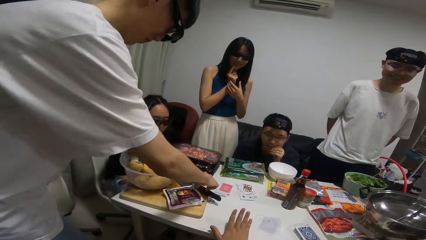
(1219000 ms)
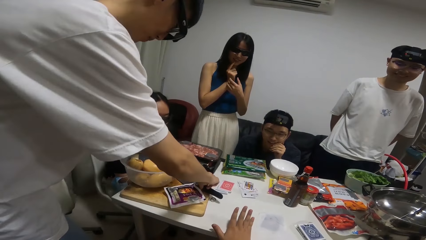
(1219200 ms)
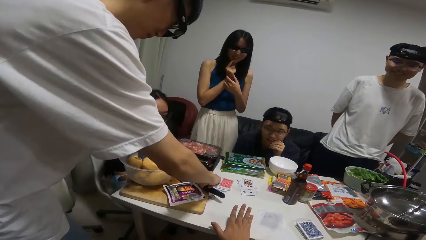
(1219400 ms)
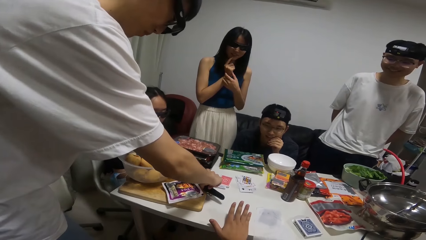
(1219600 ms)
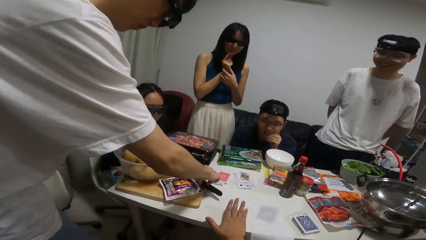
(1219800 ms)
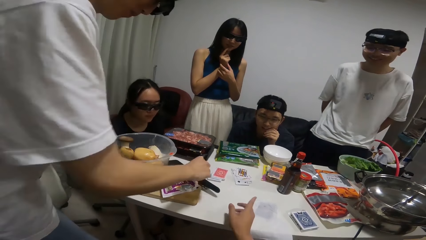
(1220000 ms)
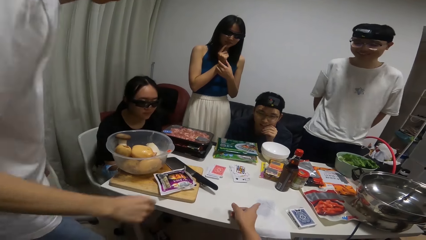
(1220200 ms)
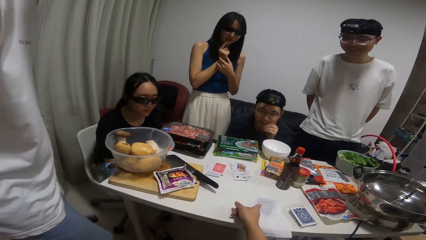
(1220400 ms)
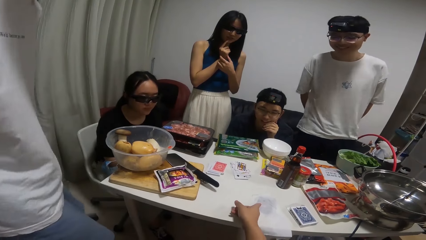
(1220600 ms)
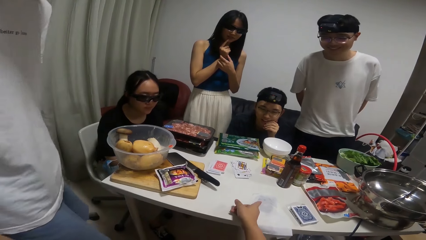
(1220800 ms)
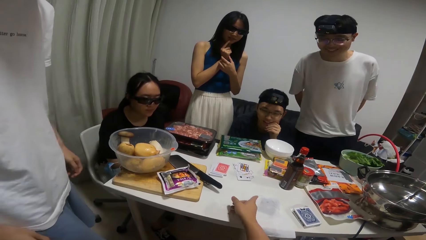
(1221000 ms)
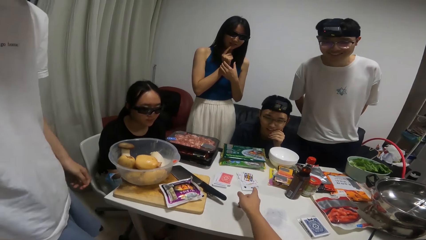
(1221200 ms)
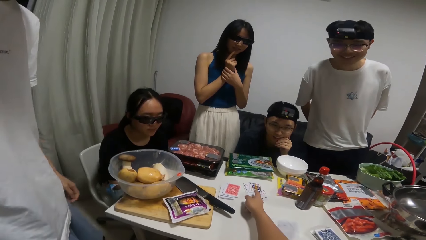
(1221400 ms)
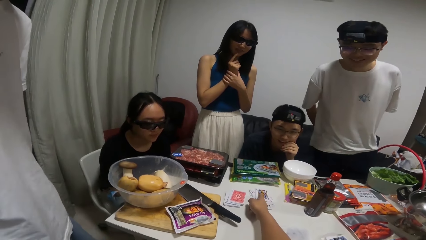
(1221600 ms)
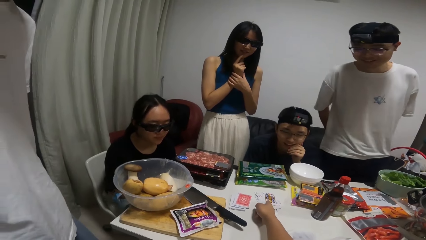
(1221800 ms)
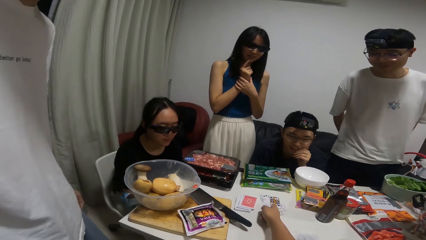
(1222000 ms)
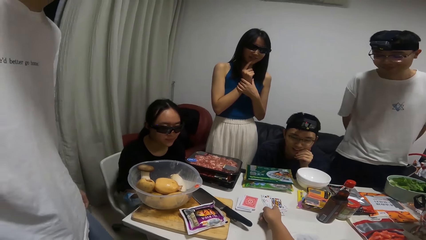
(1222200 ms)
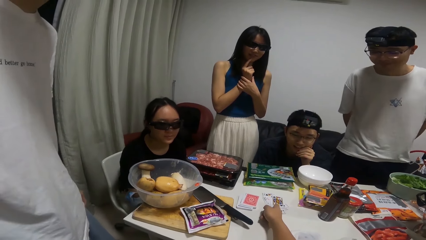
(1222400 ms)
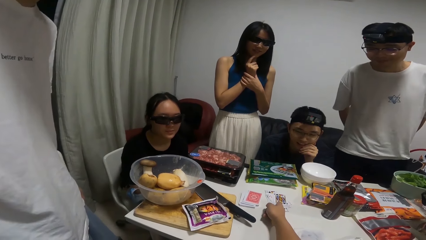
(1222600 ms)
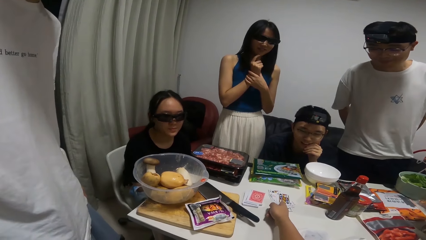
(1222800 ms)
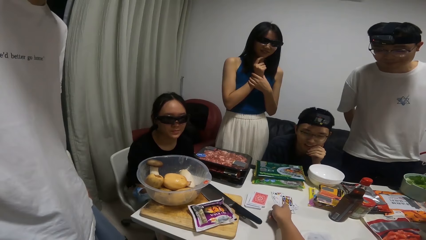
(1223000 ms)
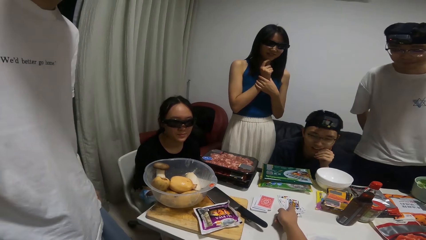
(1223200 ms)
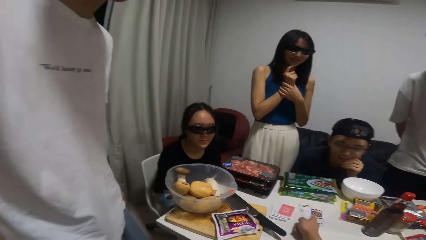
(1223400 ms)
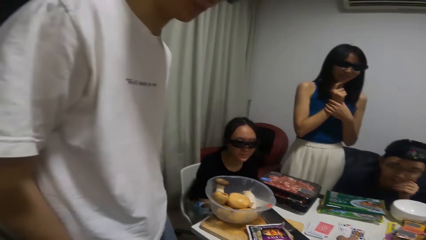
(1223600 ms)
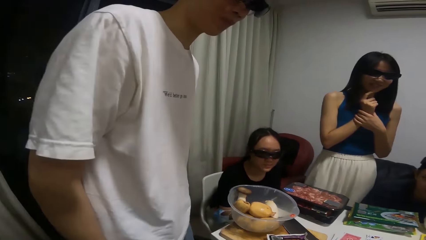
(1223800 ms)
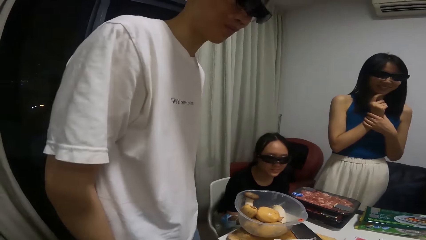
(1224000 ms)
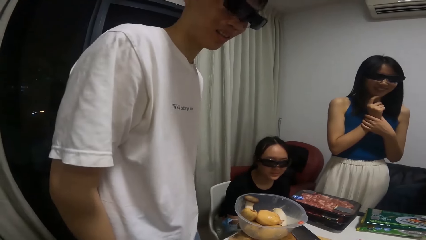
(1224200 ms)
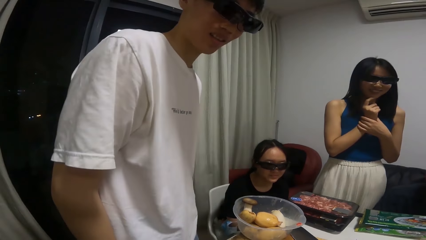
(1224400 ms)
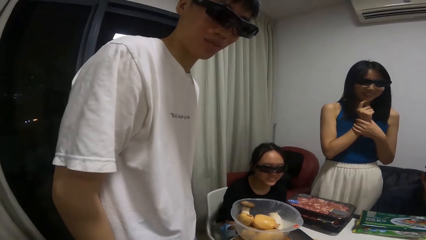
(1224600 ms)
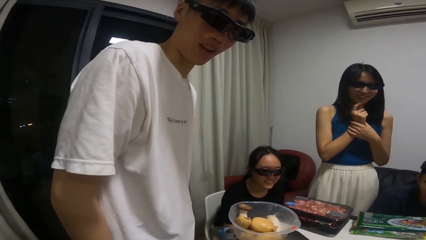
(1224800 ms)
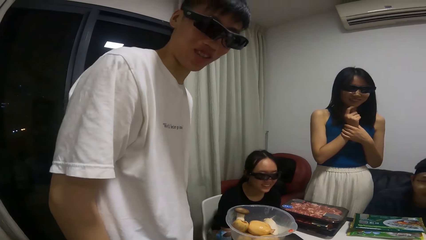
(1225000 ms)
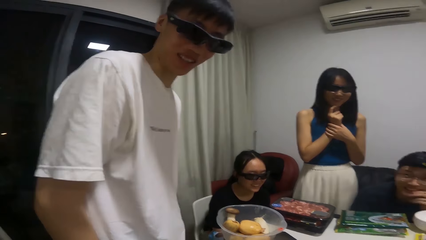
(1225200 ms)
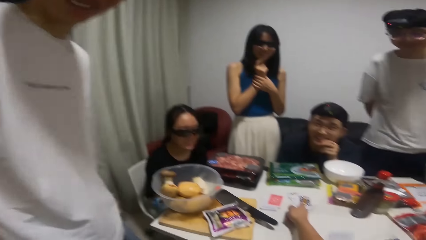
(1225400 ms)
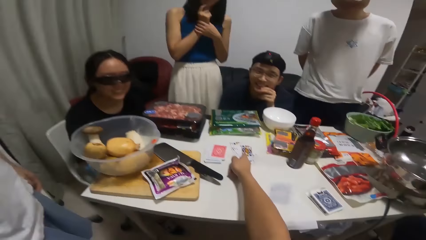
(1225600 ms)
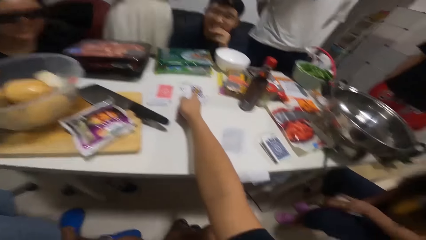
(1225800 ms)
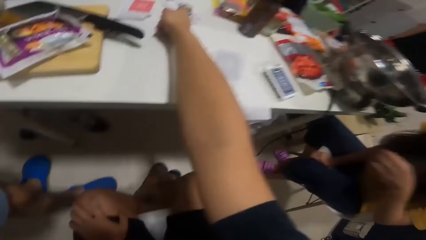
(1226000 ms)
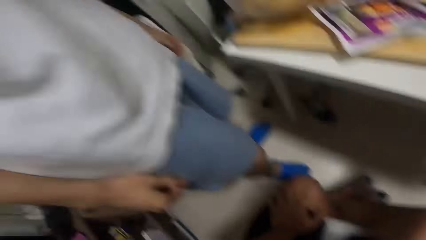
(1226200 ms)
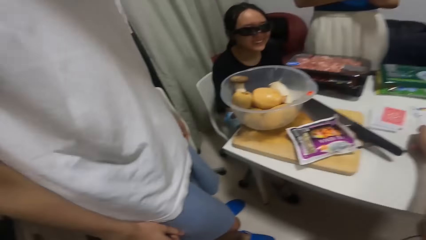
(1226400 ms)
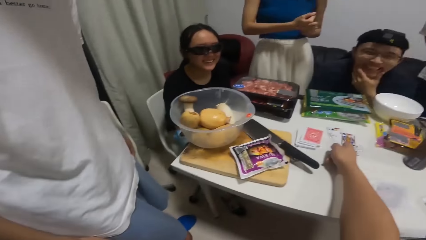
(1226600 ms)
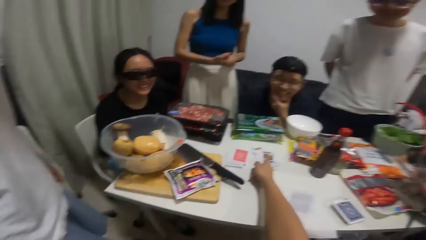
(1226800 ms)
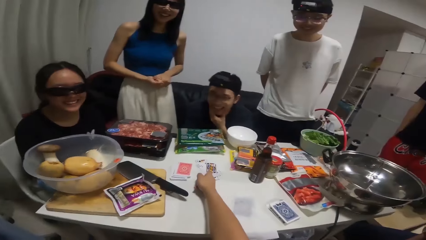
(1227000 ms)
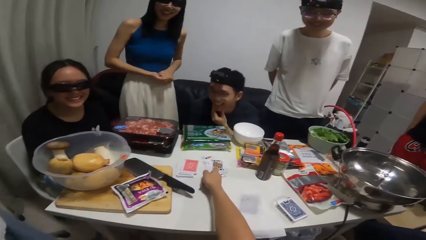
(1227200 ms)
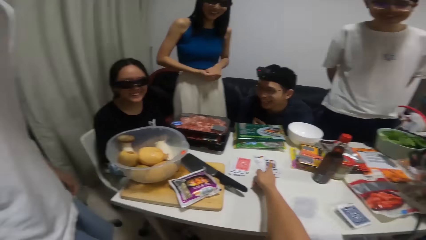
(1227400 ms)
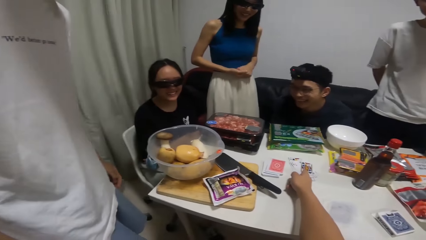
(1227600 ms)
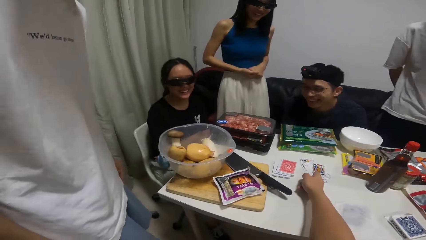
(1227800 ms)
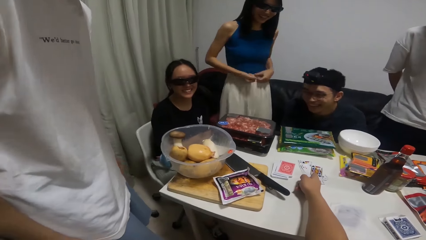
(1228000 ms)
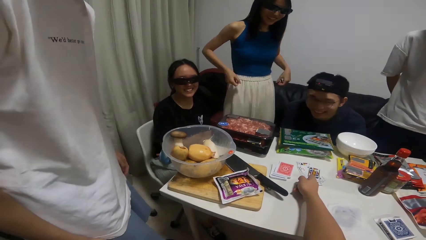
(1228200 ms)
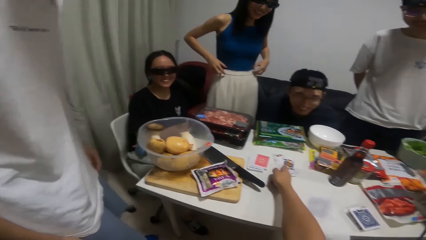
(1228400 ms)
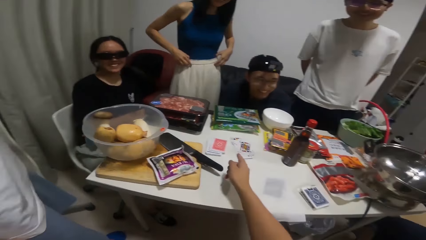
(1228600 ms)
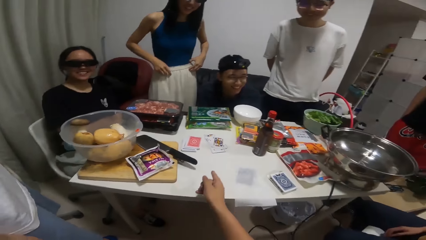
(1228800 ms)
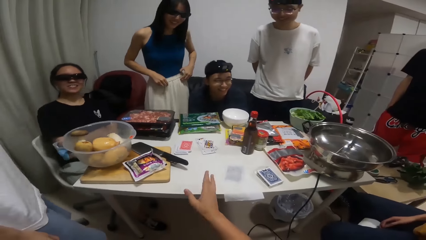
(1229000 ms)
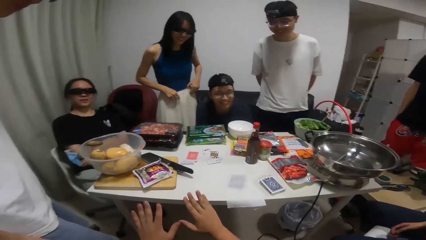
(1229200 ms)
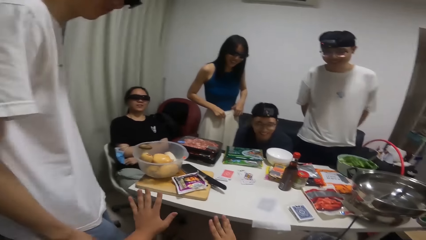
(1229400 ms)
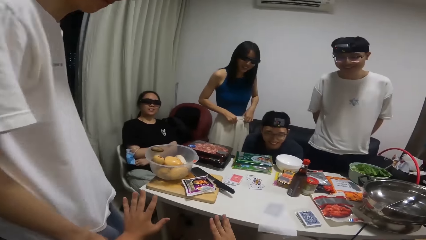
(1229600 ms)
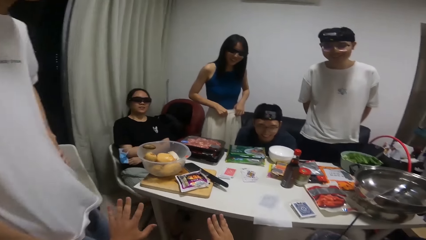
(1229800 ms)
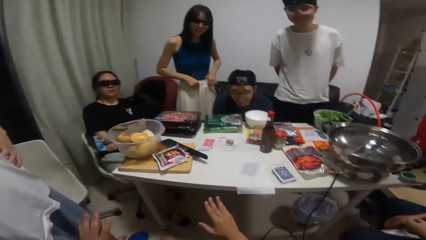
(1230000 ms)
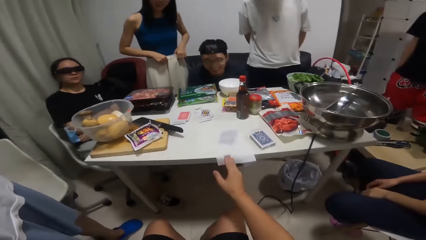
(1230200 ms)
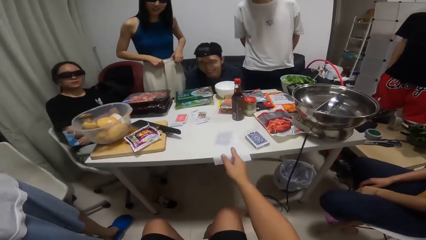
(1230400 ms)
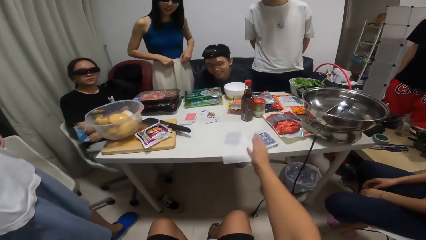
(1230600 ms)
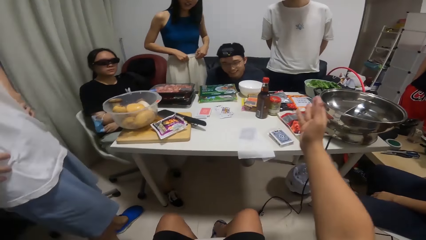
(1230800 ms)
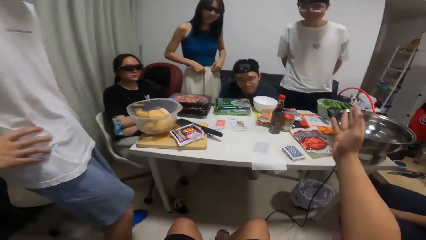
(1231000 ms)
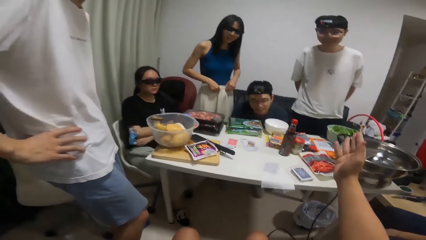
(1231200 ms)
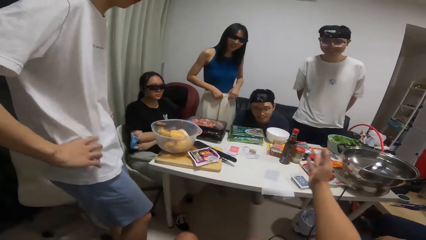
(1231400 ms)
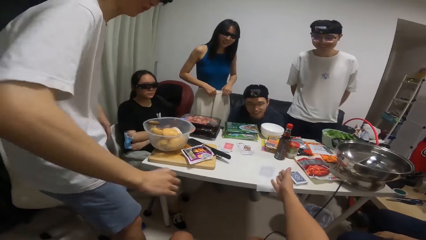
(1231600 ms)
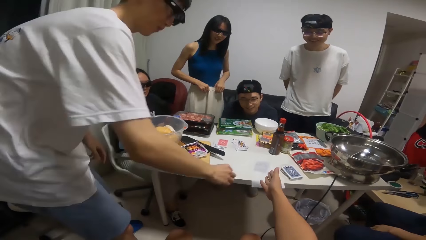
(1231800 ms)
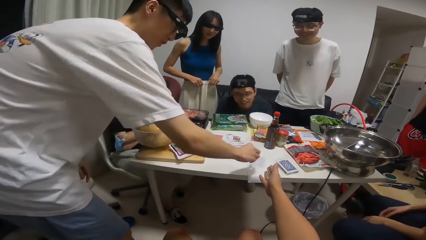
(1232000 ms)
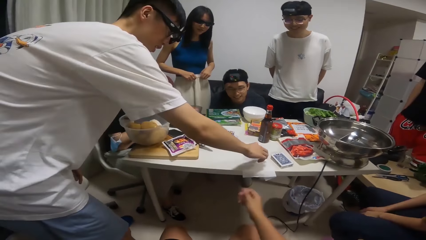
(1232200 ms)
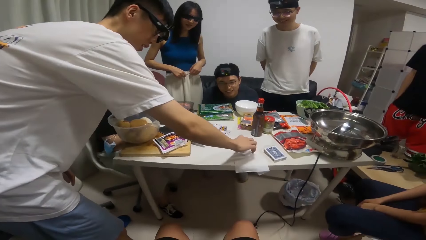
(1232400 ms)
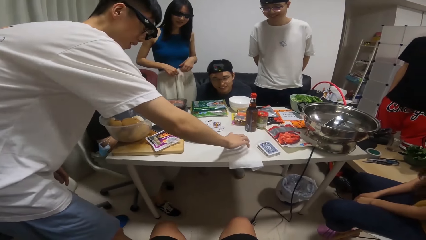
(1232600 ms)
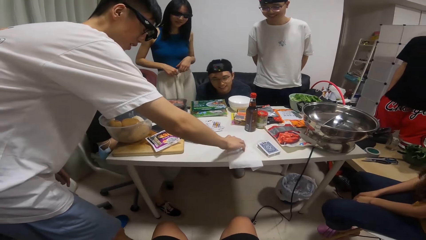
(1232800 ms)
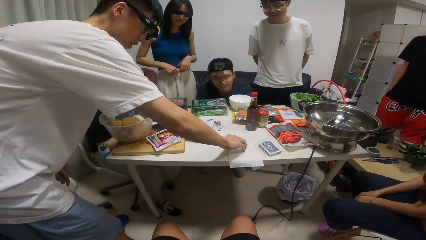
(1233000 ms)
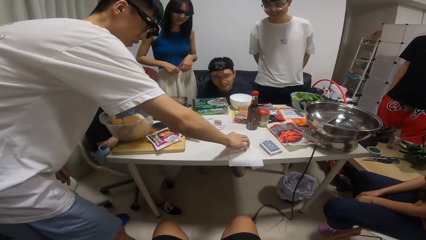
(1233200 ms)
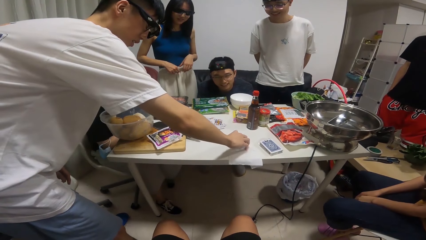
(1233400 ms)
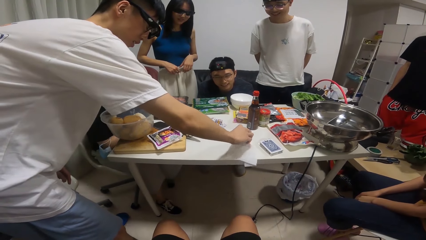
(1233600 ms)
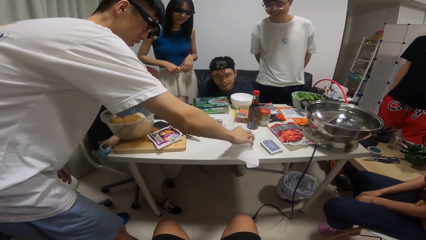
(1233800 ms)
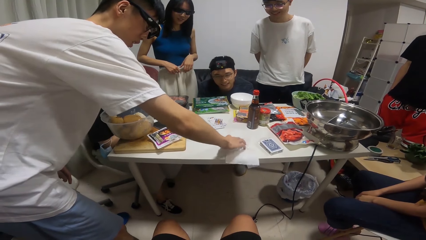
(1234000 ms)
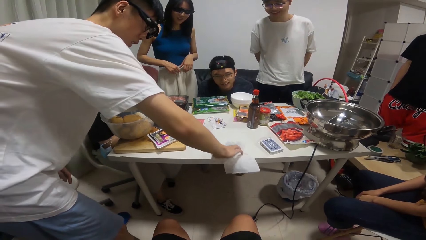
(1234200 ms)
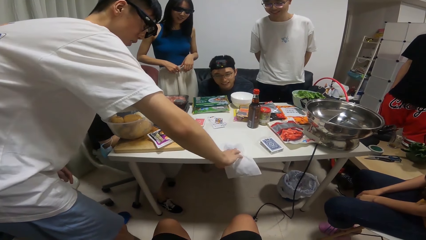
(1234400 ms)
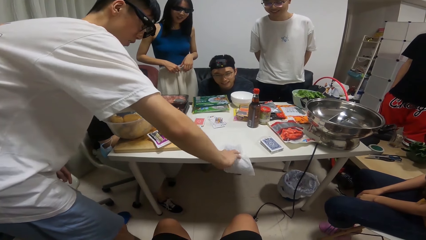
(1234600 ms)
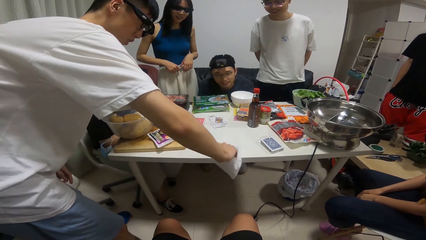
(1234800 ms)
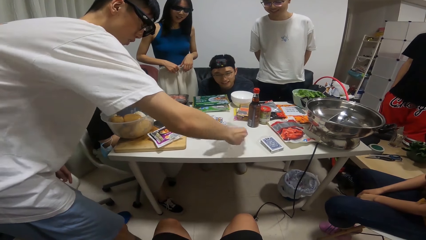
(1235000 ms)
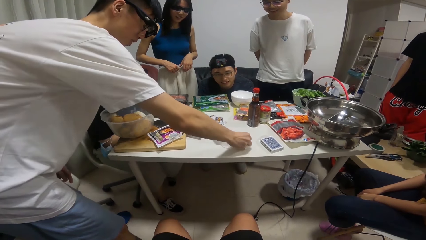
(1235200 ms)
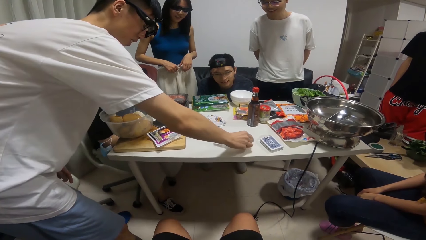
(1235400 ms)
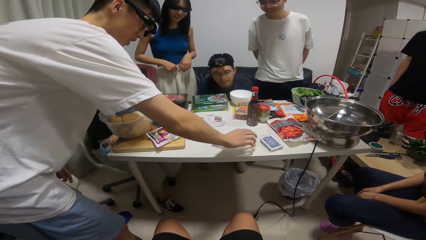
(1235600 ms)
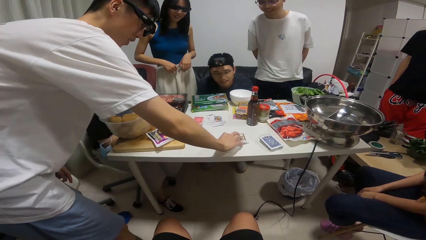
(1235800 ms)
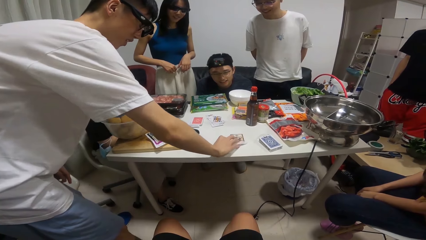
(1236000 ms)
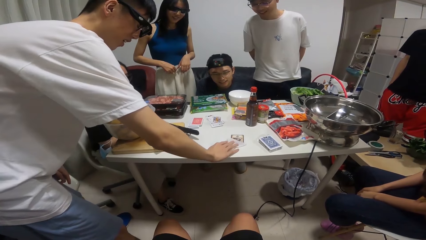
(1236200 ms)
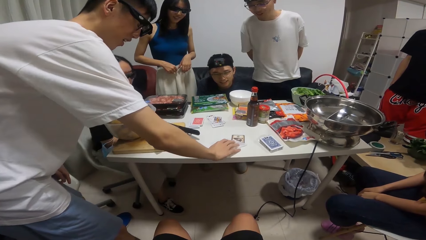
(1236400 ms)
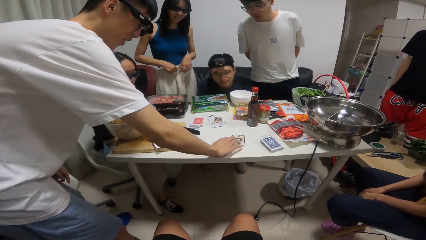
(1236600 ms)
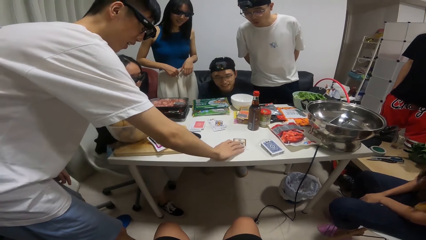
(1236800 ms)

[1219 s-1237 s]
A man shifts the knife on the table with his right hand. The camera wearer points his right hand at the cards on the table. He points his right hand at the cards on the table again. Another man speaks. The camera wearer talks to a person. The first man touches the cards on the table with his right hand. The first man turns the card on the table with his right hand.
